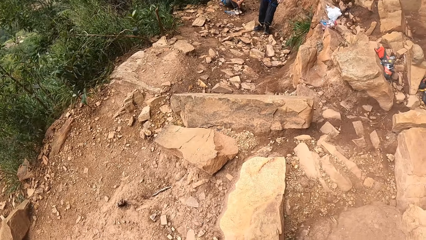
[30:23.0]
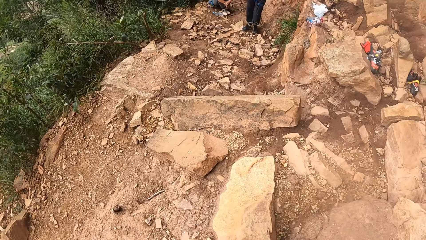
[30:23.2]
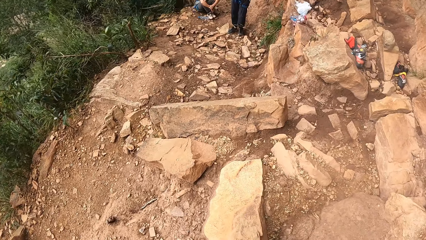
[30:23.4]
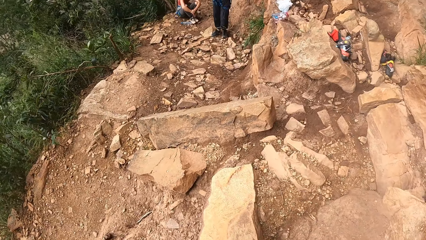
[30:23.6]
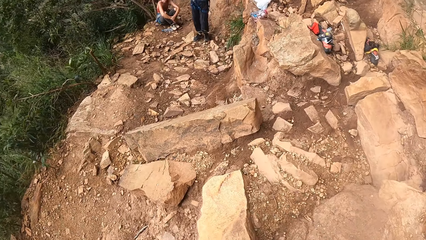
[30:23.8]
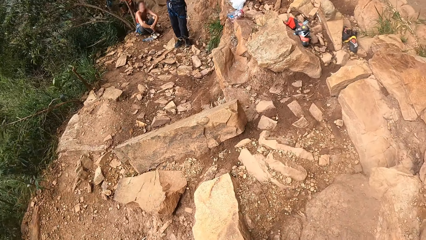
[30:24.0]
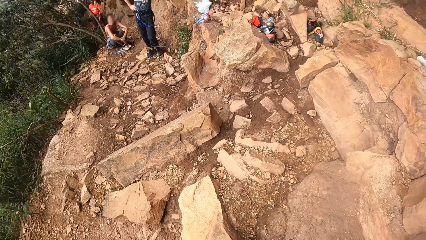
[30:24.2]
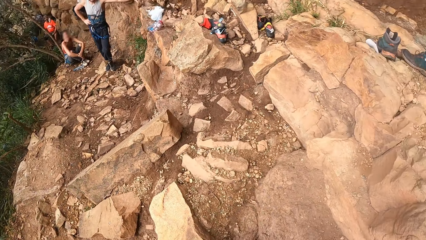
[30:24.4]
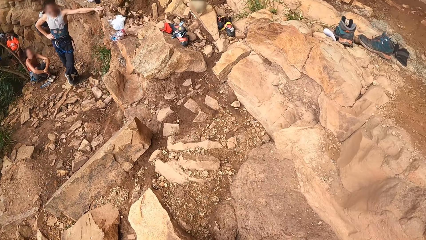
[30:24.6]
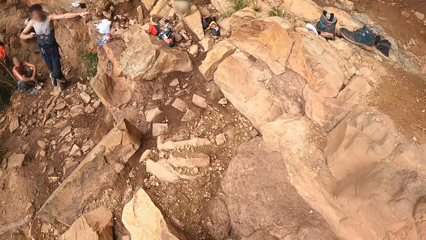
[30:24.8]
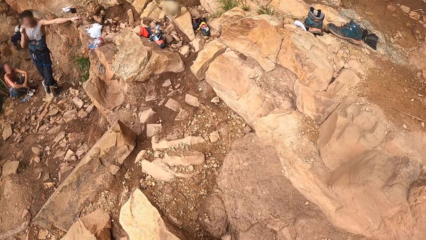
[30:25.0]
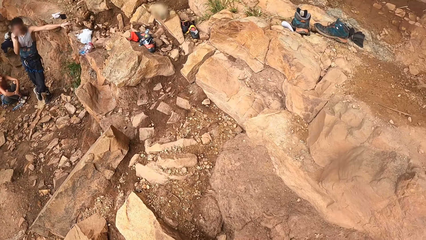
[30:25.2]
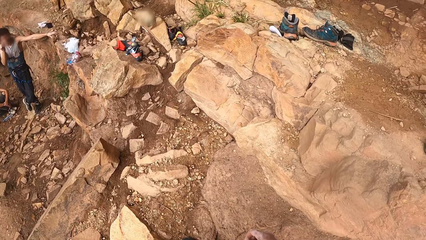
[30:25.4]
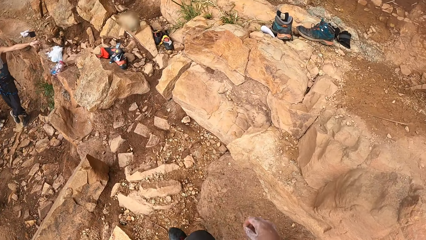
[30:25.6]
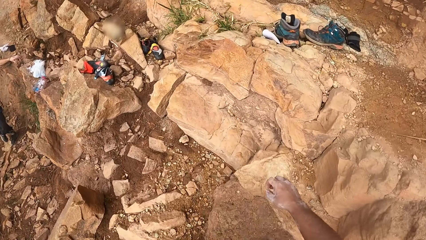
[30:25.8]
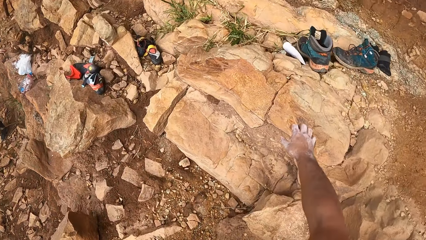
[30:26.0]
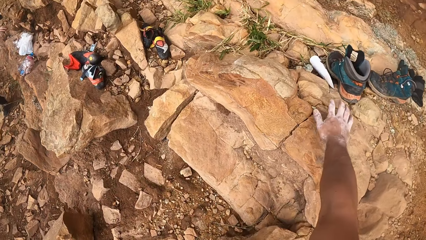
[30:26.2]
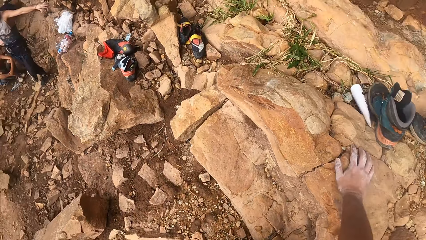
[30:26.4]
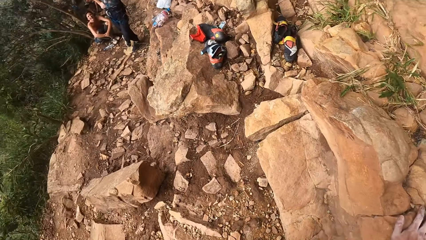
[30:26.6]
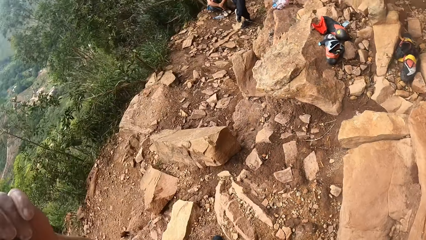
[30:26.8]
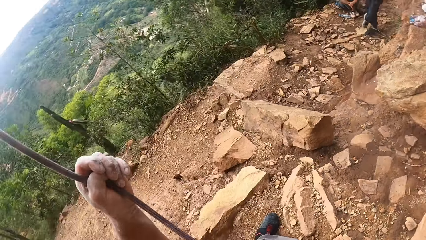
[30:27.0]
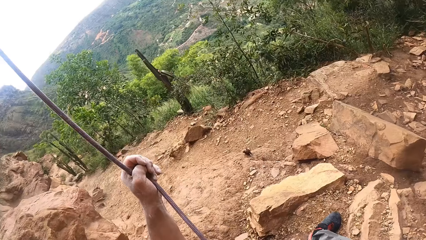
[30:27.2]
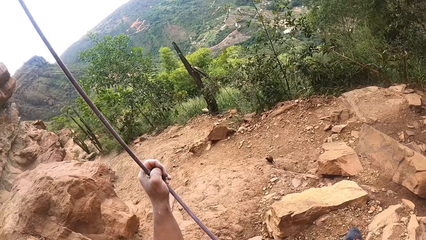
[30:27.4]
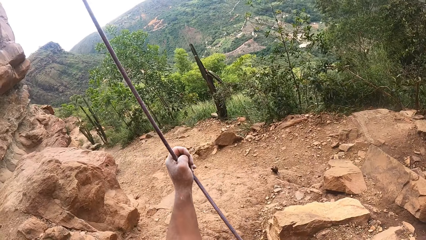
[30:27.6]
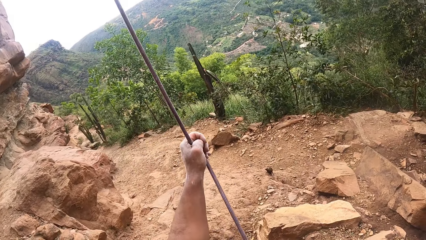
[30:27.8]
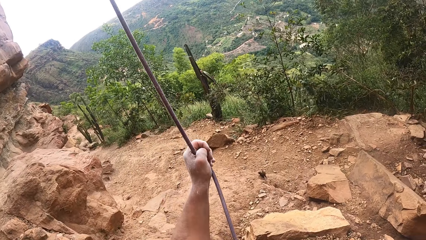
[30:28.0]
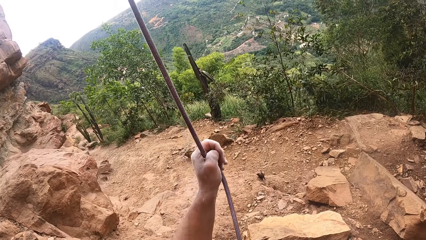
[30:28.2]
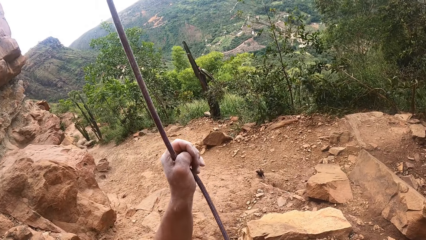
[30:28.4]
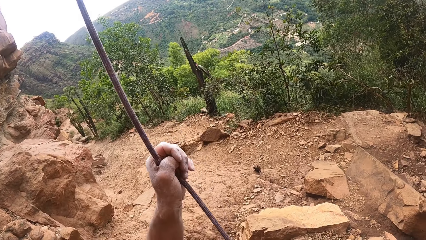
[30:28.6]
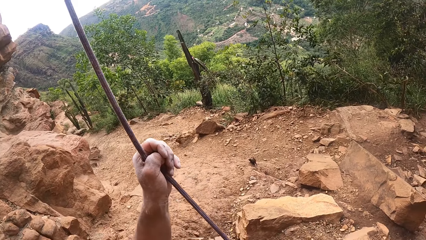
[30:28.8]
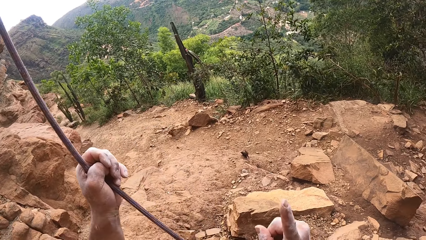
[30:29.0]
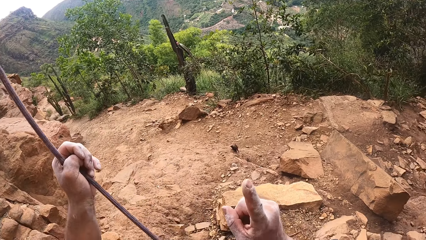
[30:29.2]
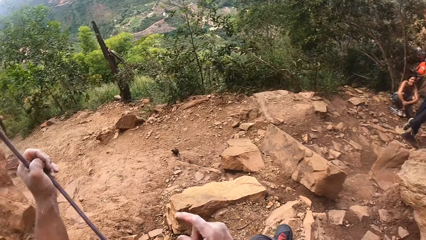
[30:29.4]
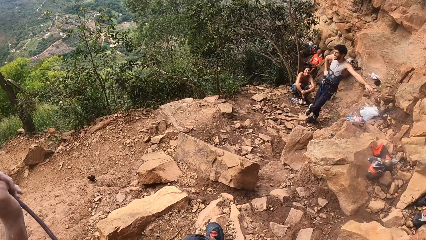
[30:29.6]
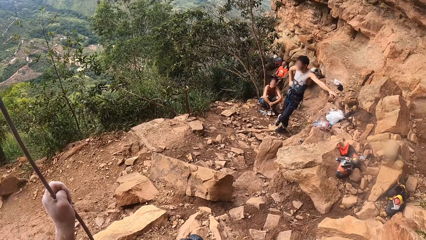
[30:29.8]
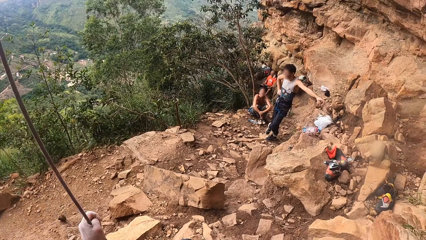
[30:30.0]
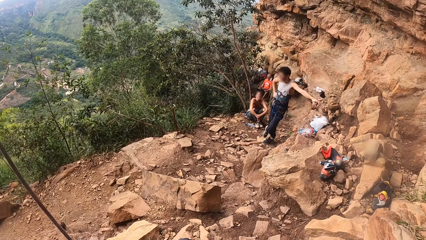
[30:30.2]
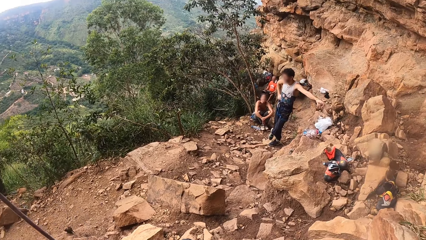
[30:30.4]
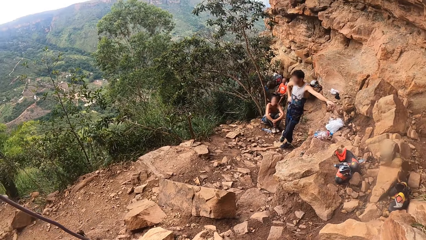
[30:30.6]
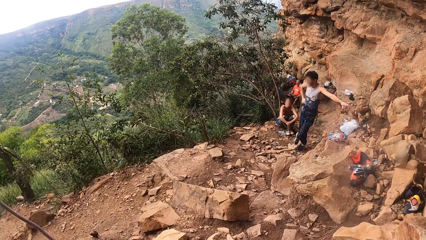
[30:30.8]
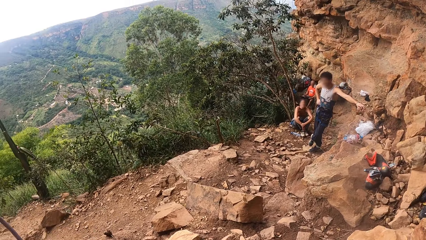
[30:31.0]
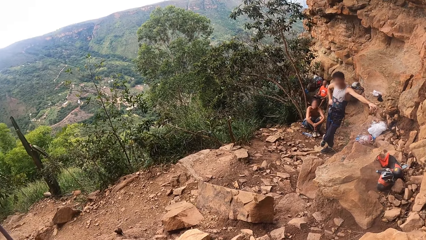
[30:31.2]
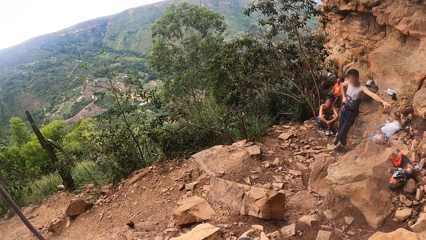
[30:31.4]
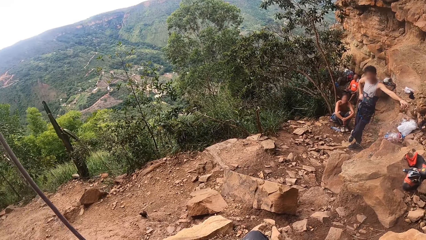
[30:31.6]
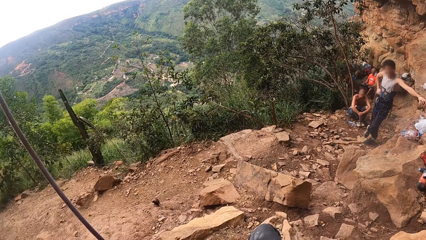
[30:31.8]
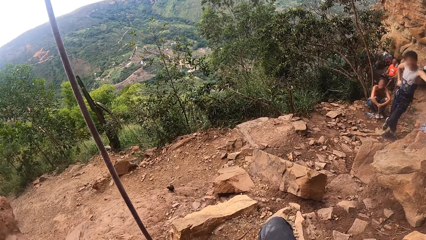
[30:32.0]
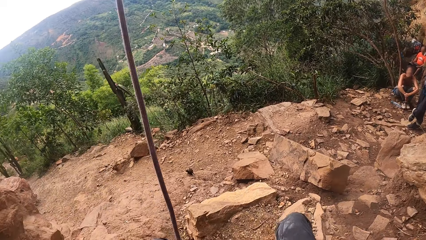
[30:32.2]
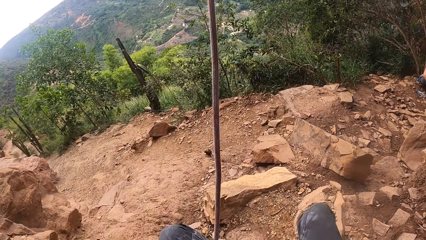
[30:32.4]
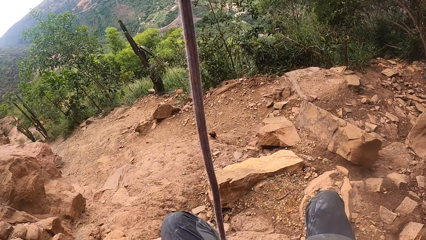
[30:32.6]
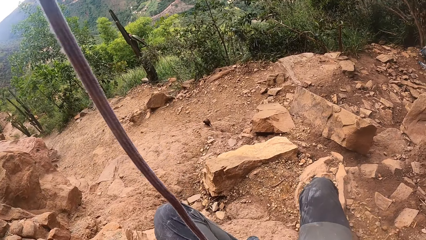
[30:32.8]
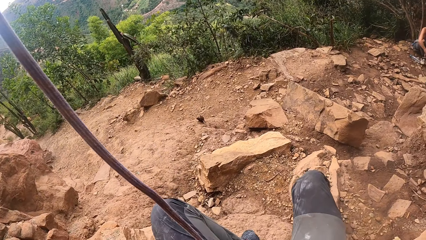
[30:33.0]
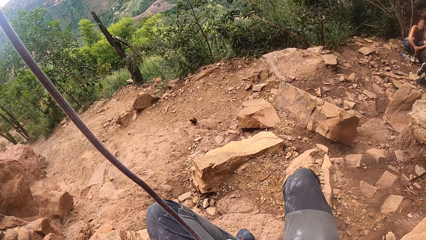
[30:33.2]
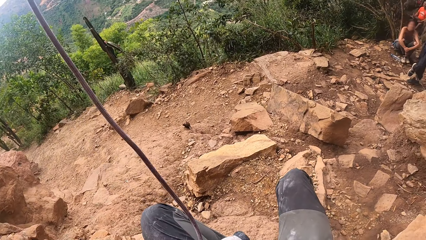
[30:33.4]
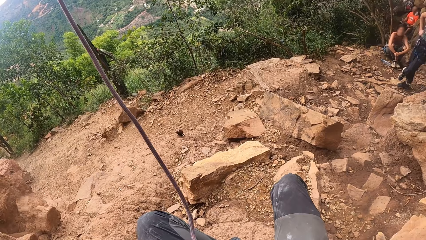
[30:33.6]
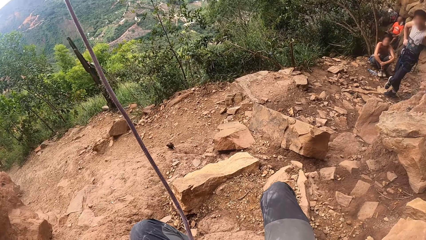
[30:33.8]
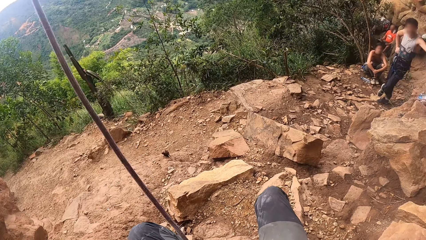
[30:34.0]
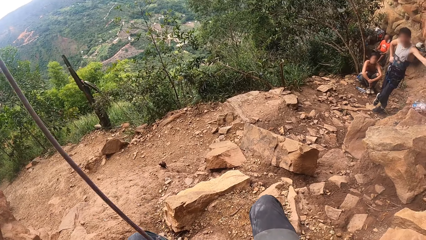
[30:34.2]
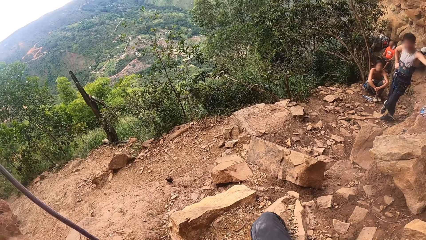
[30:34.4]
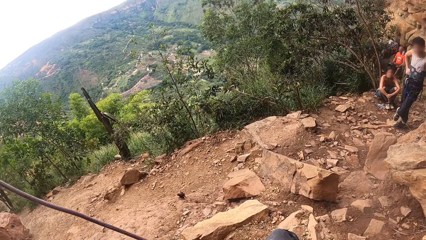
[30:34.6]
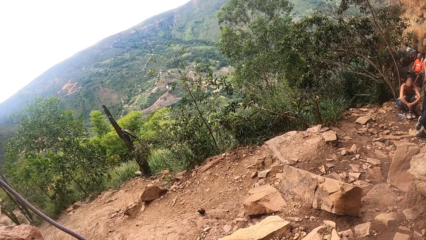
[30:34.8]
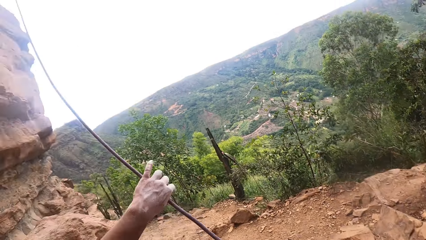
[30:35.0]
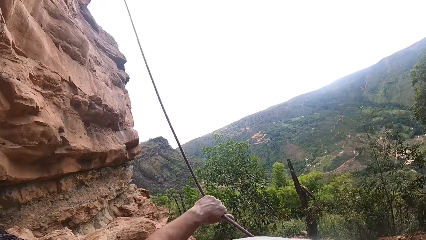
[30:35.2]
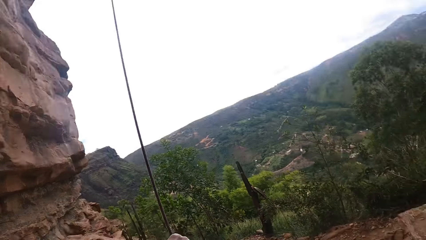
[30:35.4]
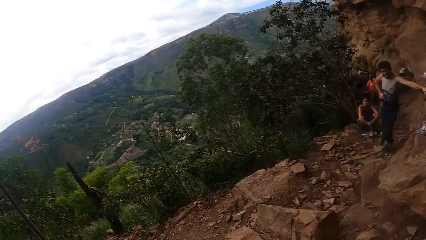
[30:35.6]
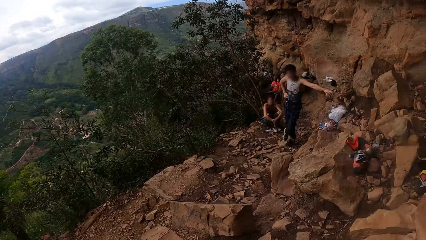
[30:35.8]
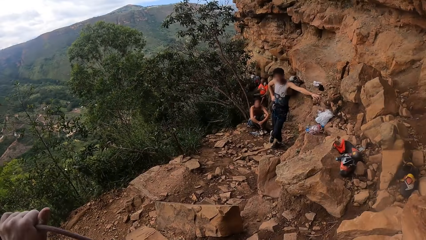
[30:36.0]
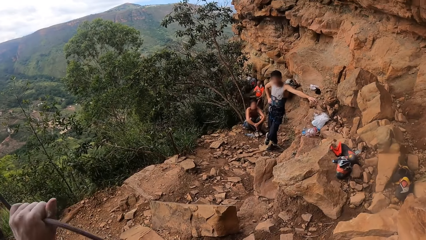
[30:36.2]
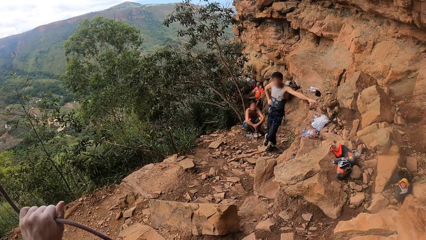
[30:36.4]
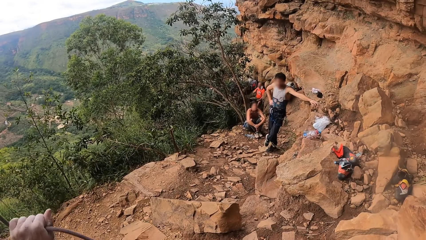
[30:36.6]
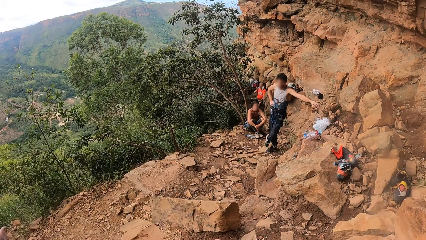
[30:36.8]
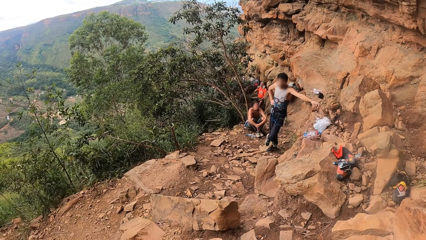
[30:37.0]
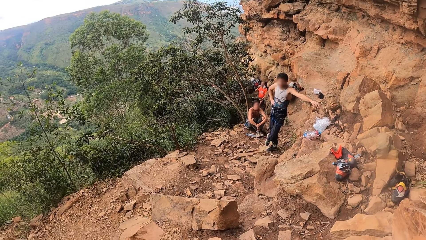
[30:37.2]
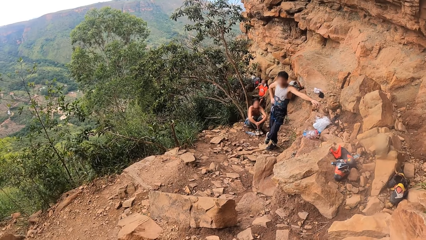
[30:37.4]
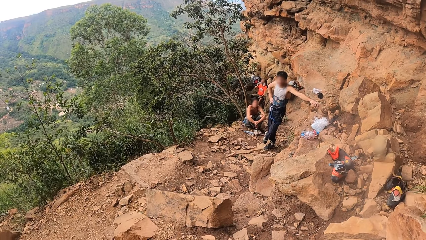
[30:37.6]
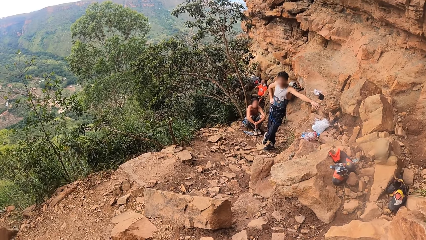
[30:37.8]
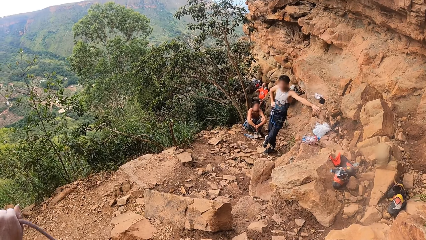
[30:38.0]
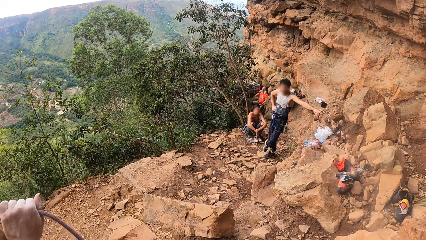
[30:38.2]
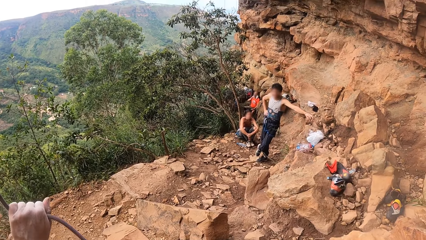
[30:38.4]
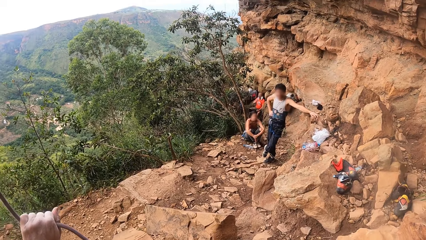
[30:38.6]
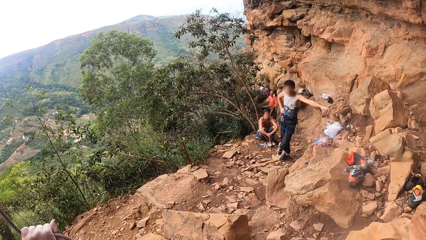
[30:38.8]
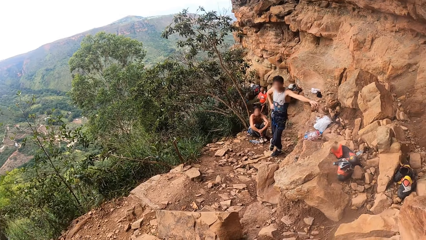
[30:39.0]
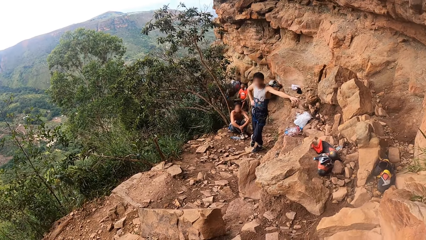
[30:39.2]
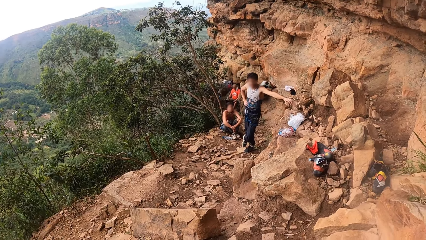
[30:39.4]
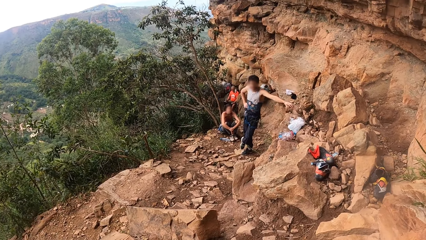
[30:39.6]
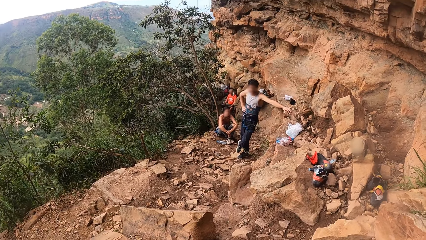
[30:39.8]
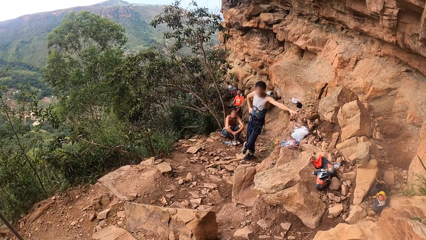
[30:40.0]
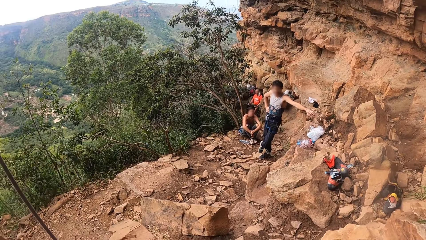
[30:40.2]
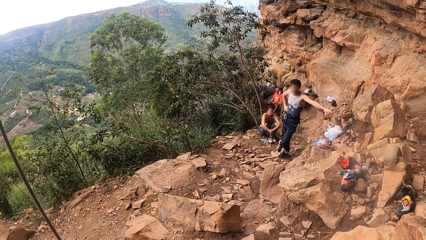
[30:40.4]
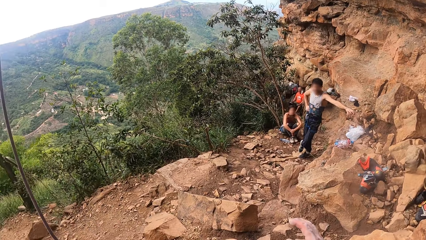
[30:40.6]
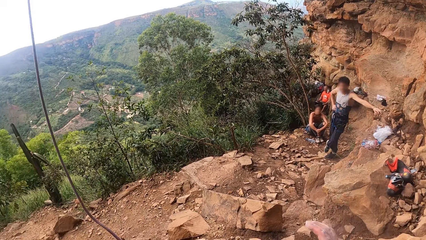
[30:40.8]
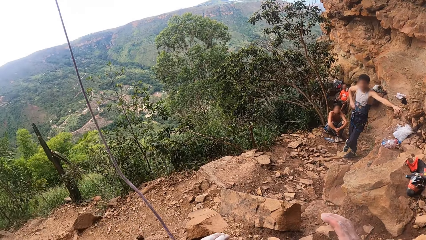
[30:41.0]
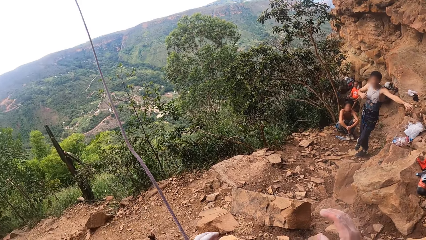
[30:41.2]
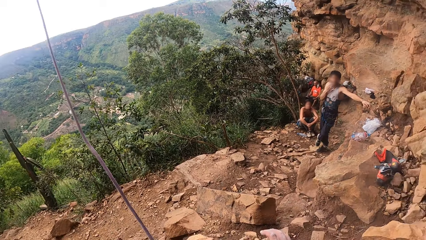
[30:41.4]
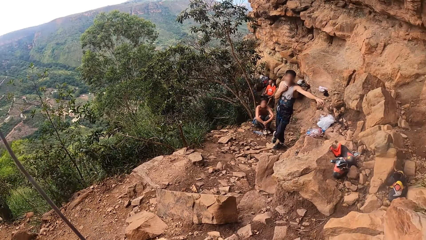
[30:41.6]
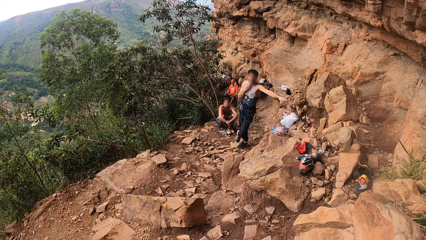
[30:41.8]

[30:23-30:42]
The camera wearer holds a rock. They point up. They sit down. They pull the rope. They hold the rope.
